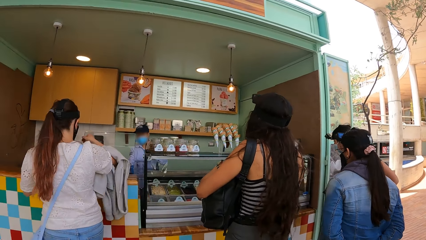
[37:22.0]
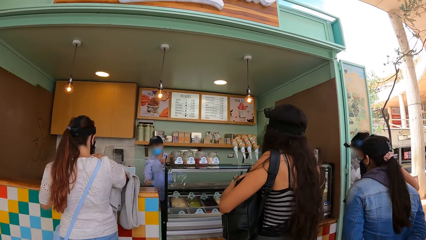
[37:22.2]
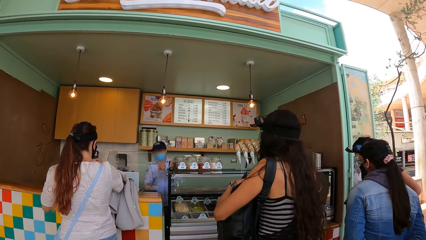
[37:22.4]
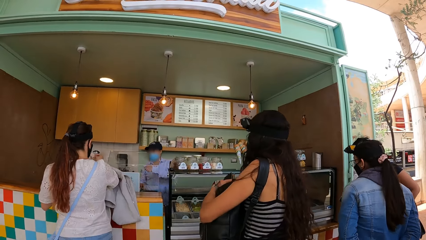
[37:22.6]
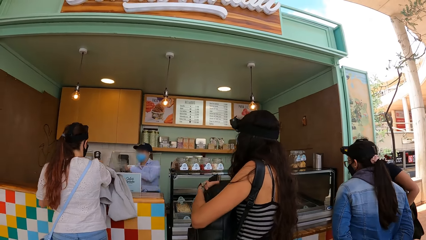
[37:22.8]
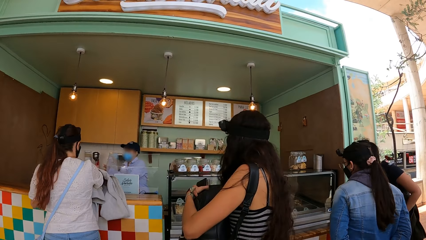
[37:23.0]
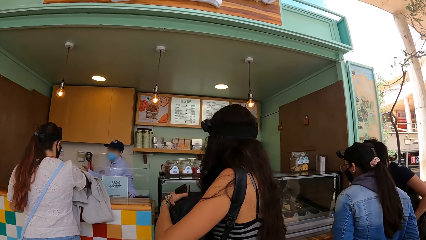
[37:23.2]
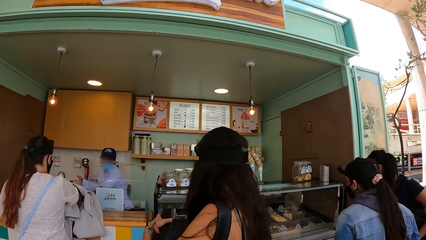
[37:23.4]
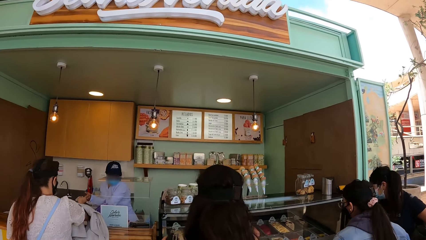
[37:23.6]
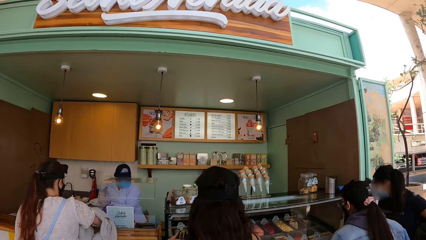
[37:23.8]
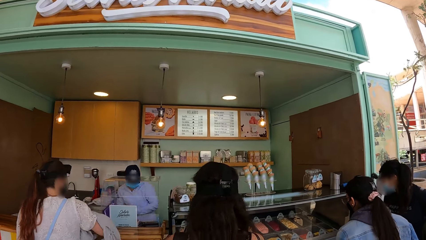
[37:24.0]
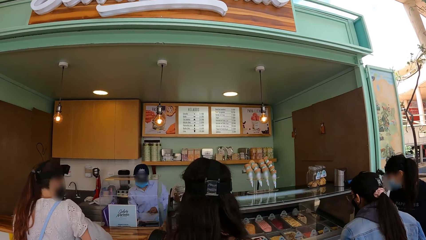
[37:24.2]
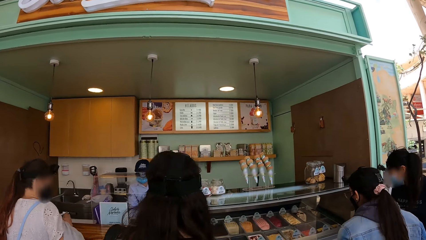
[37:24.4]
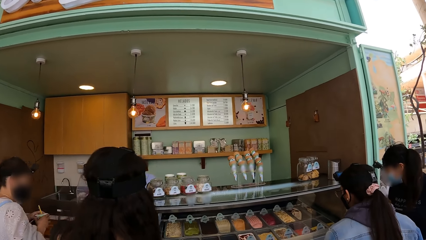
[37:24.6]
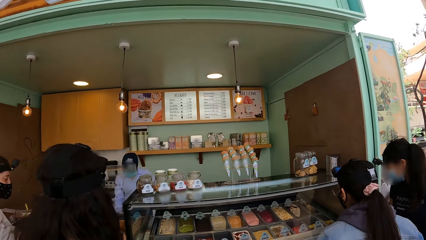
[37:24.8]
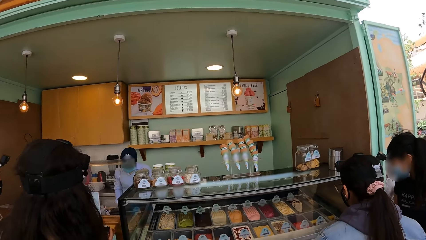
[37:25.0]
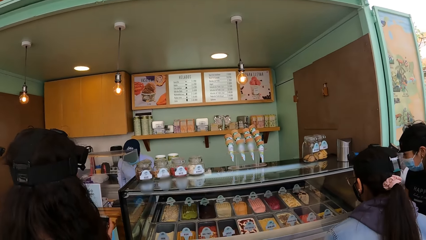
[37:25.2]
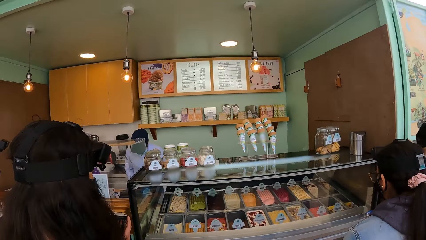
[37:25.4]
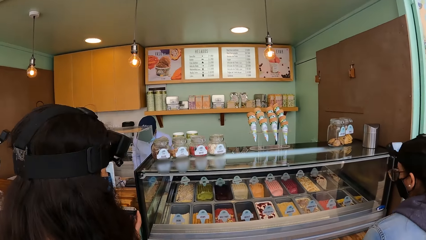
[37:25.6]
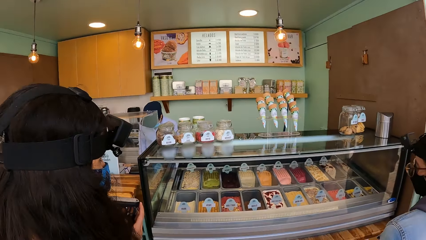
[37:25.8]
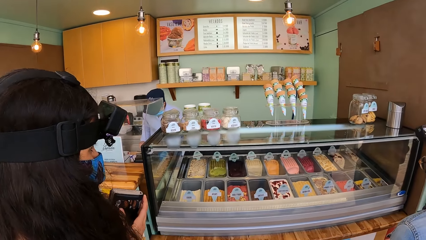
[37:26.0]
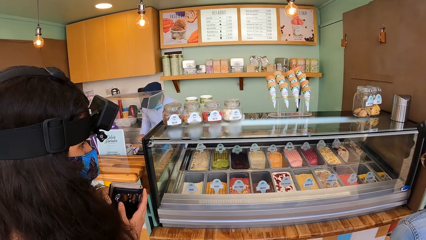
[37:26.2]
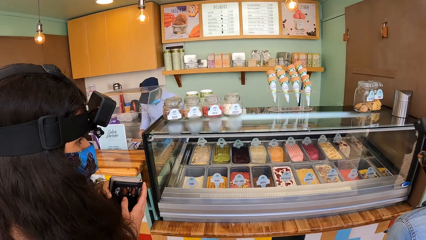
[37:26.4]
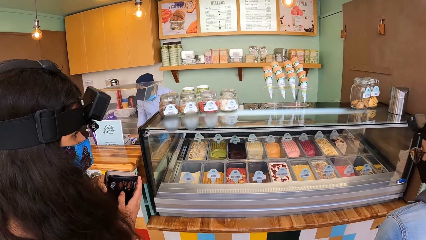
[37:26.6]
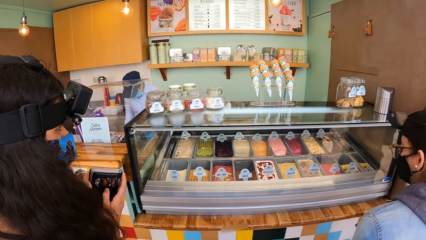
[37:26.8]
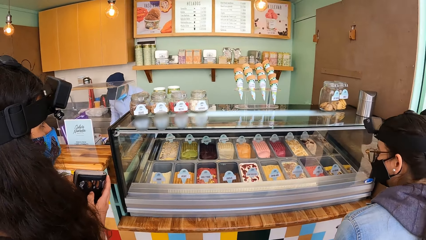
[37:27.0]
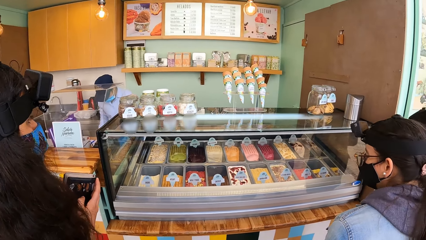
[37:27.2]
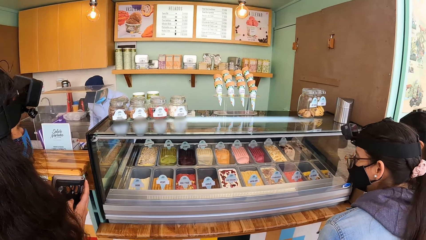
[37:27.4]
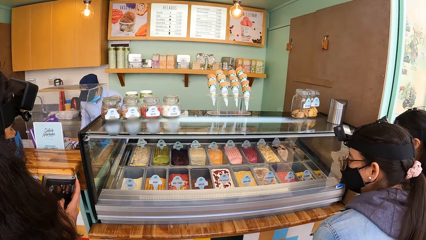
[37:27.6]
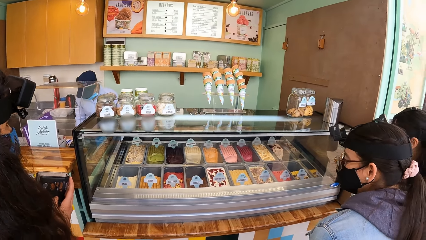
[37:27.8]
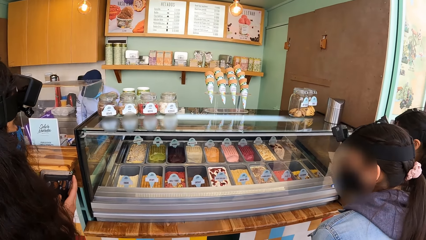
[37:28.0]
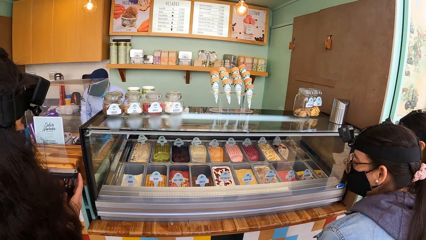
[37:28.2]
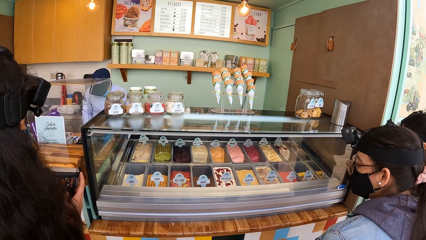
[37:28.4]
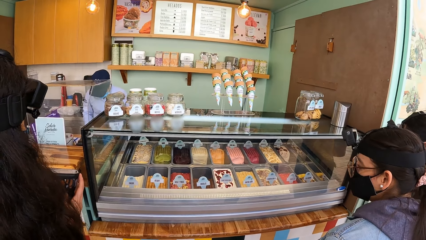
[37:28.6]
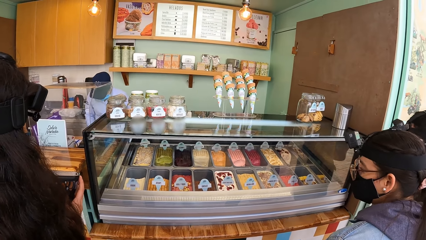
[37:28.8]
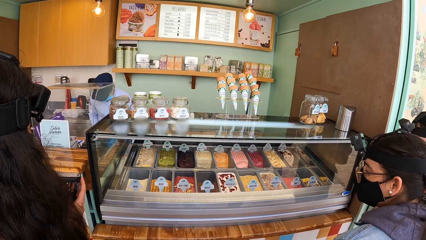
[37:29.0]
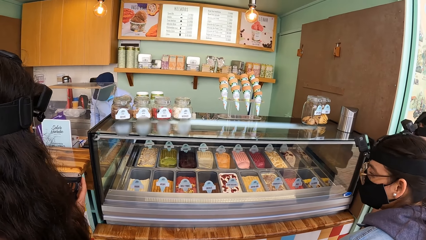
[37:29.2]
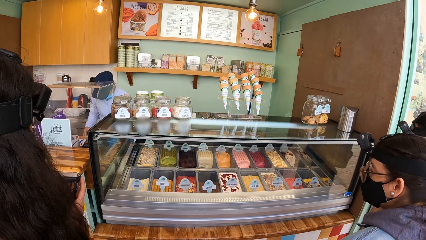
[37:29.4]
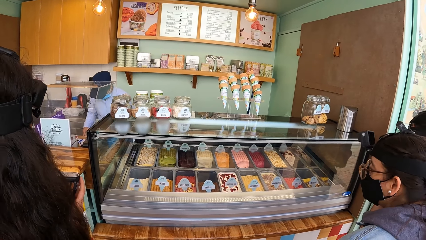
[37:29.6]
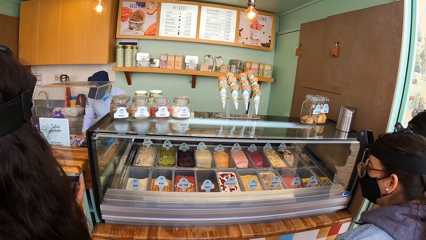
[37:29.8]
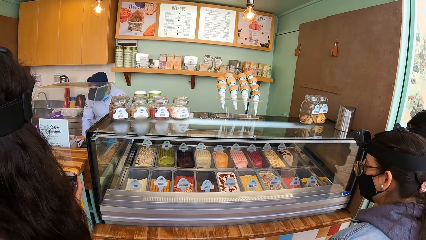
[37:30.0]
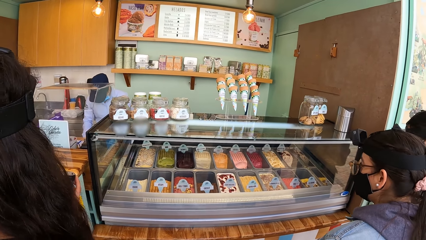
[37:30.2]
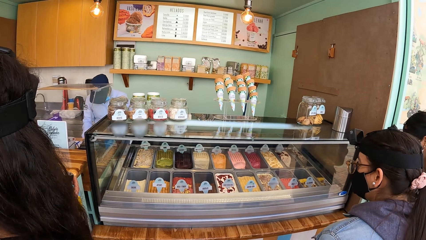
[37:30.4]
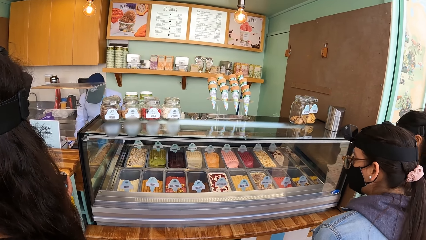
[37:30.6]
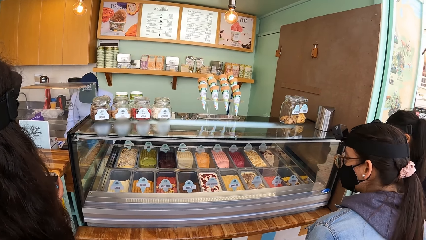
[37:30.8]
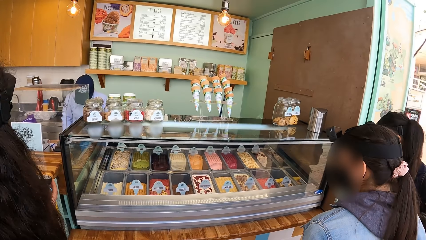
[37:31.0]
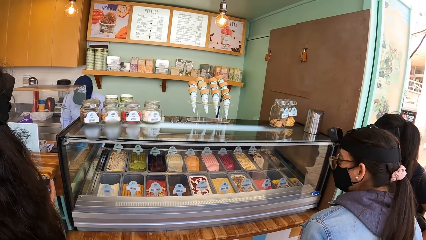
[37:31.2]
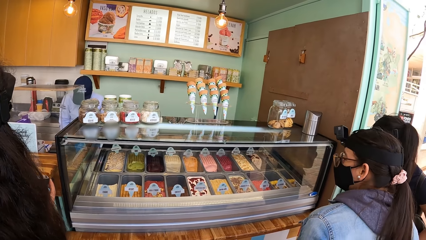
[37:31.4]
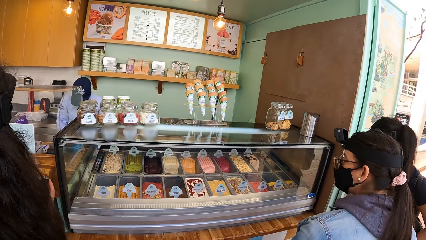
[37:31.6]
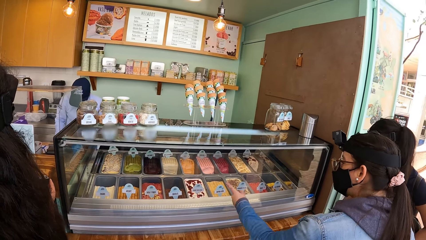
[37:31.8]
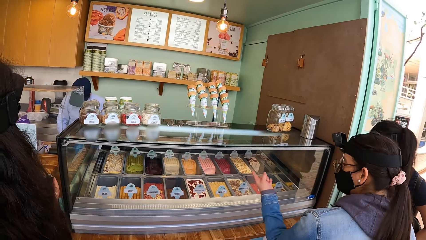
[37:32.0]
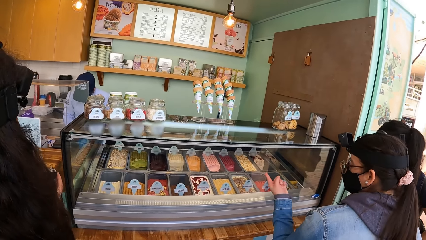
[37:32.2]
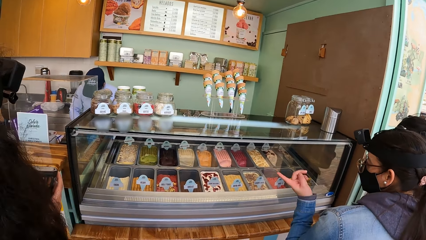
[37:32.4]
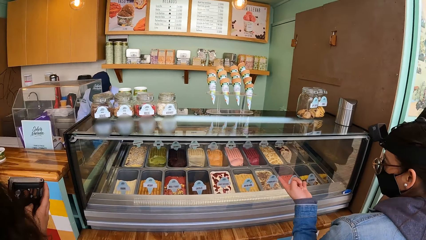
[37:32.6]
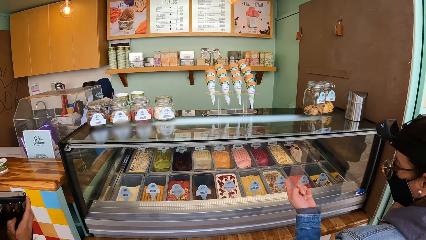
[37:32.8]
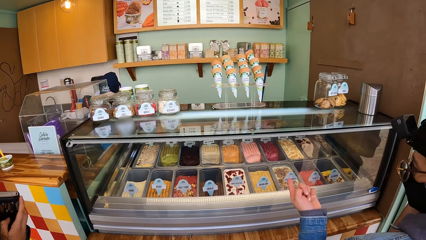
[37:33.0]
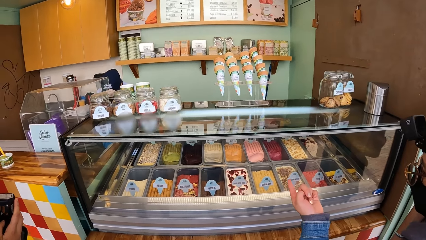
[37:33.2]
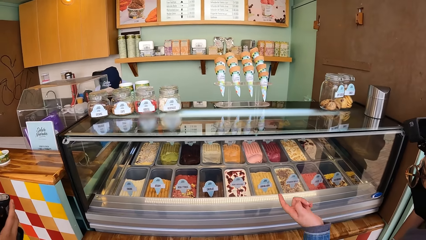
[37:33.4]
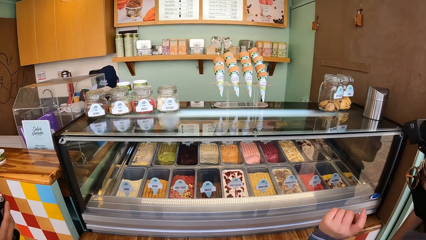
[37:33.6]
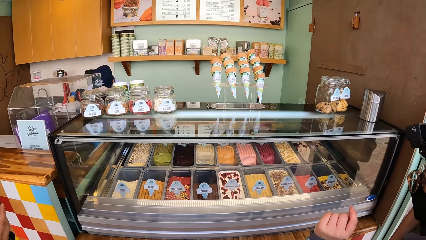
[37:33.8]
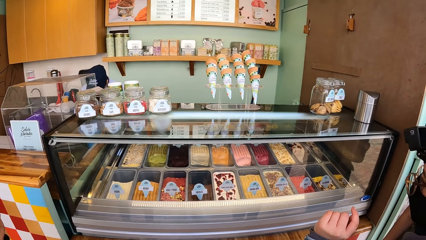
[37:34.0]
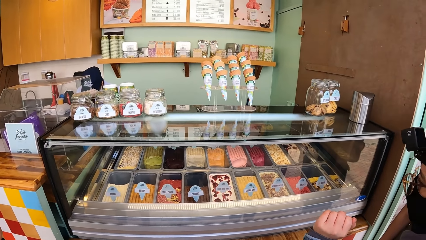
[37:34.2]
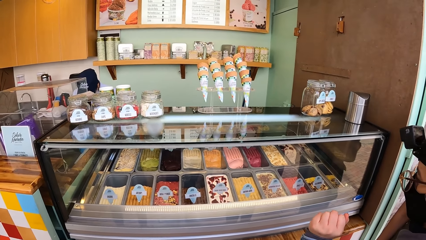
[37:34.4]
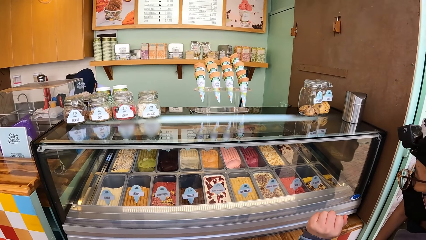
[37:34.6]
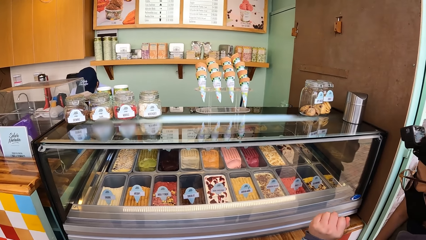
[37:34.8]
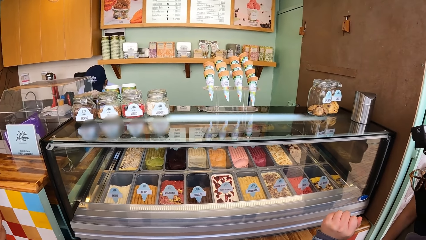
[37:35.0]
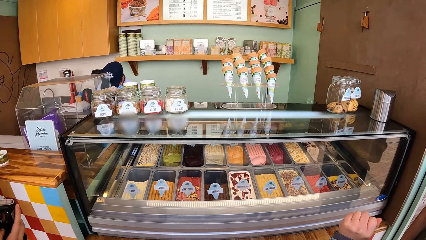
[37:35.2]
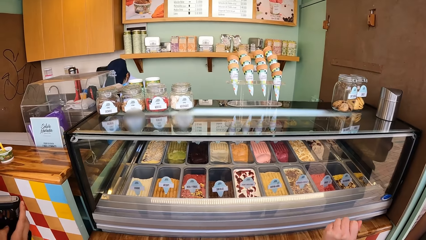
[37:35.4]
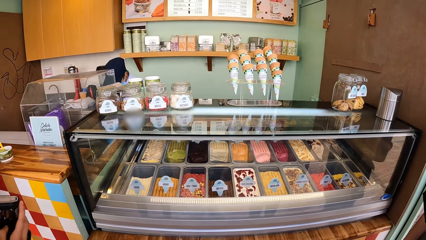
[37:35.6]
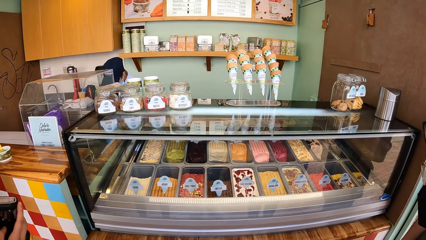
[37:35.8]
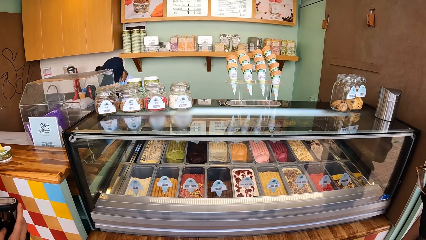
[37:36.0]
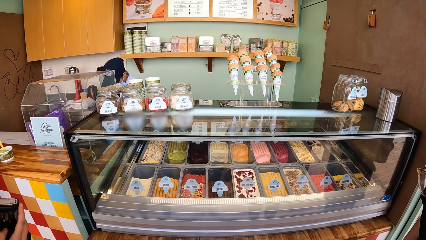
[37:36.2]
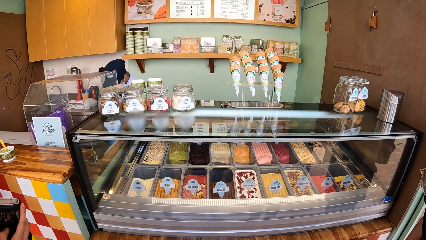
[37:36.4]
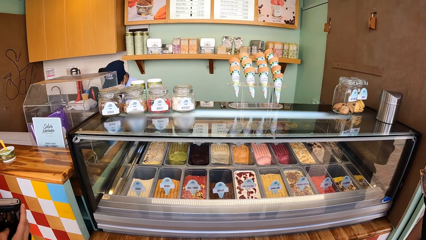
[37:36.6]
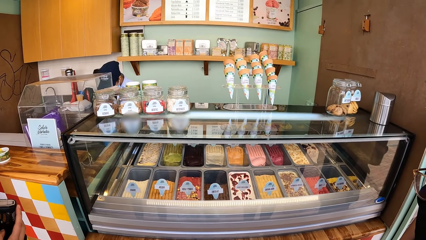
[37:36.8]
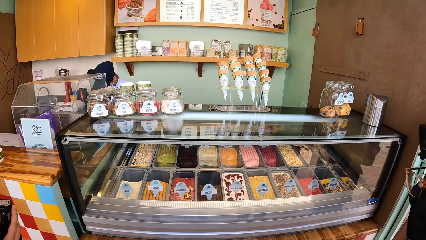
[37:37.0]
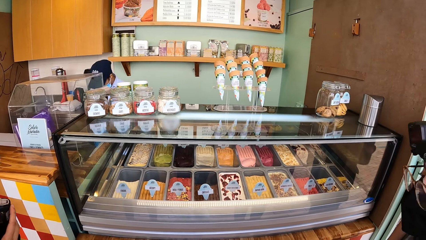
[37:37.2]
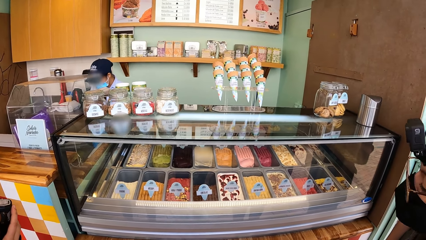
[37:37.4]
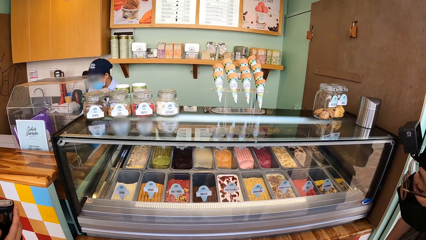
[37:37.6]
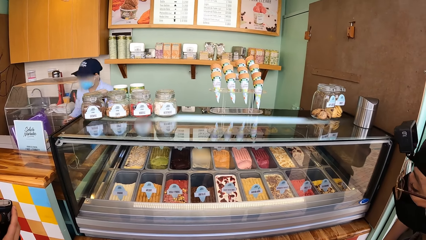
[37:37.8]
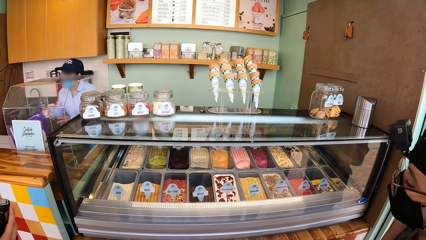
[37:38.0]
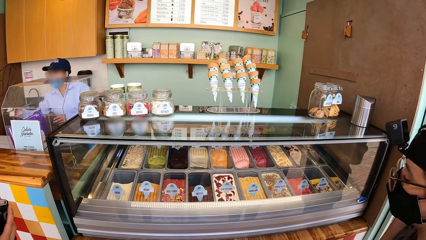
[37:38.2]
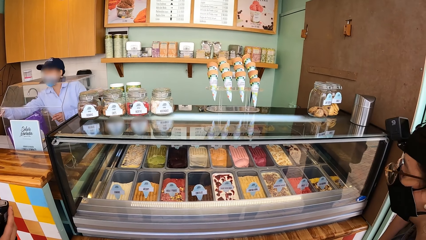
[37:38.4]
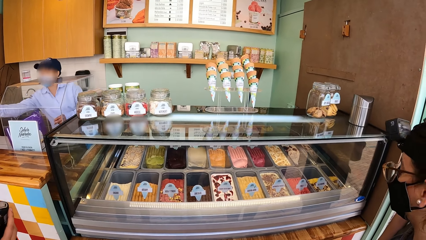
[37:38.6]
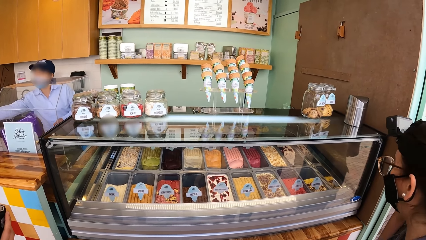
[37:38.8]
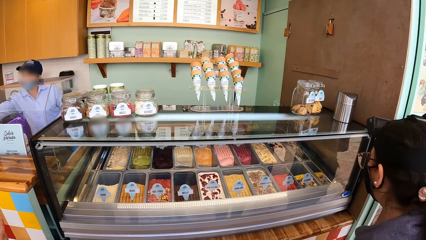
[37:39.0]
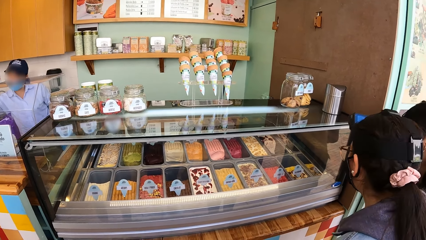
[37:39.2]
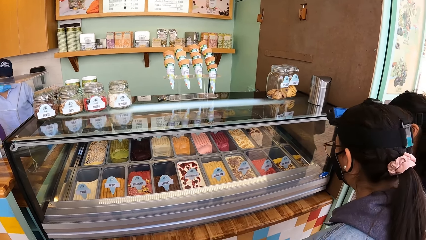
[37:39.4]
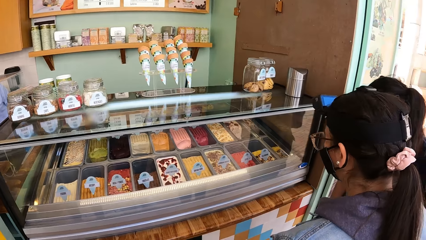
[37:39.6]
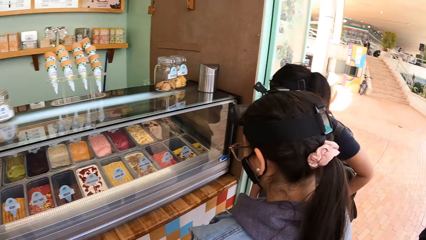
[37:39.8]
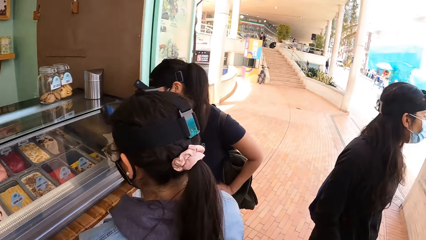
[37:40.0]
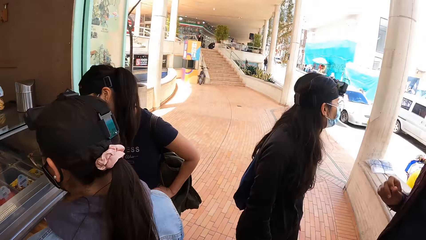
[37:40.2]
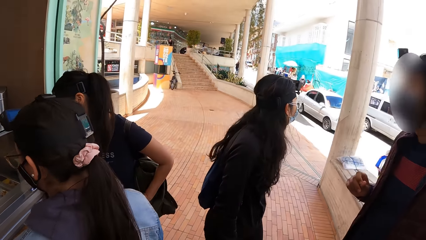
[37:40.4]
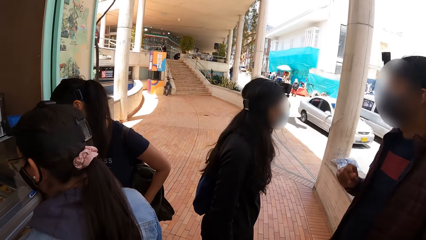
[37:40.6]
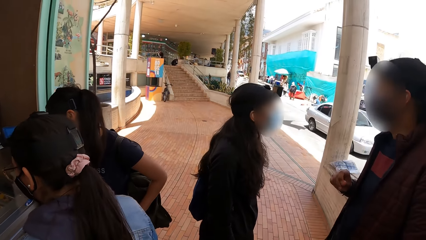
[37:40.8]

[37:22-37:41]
A woman passes the currency note to another woman with her right hand. The second woman collects the currency note from the first woman with her left hand. The second woman searches a drawer with her right hand. A third woman holds a purse in her hands. A fourth woman gesticulates with her left hand. The second woman passes some currency notes to her right hand. She holds the currency notes in her right hand.
